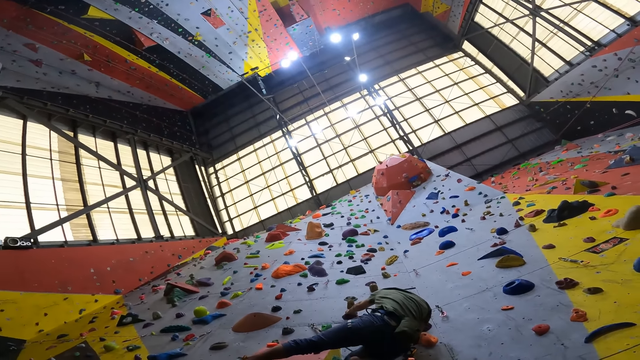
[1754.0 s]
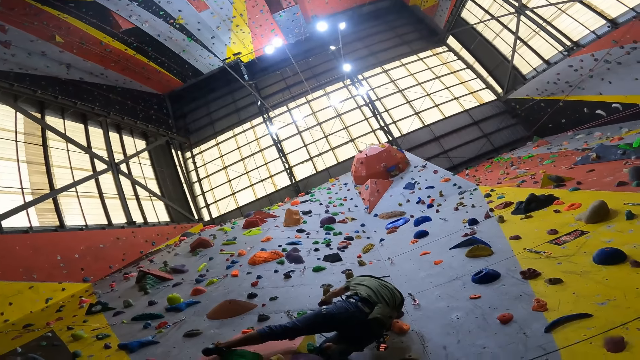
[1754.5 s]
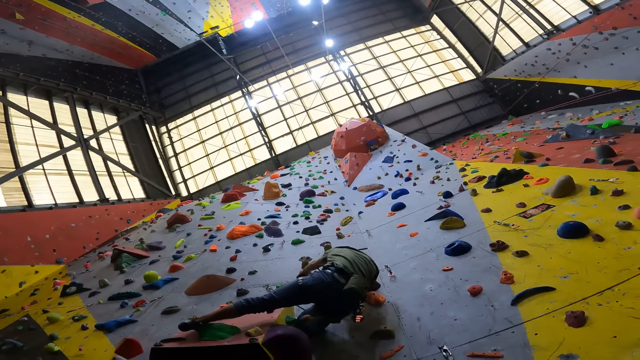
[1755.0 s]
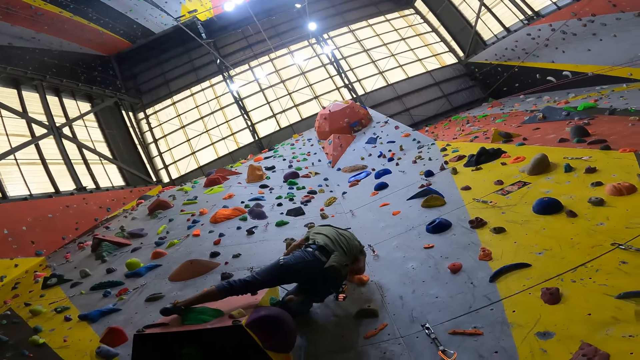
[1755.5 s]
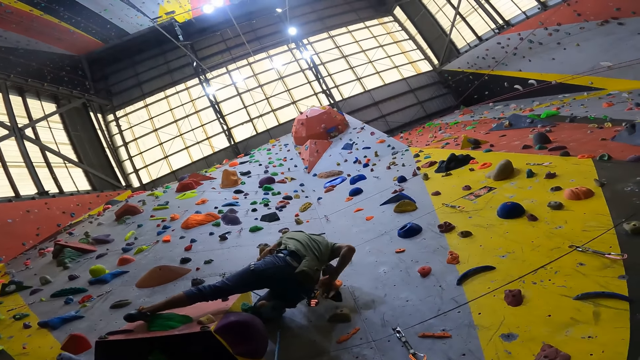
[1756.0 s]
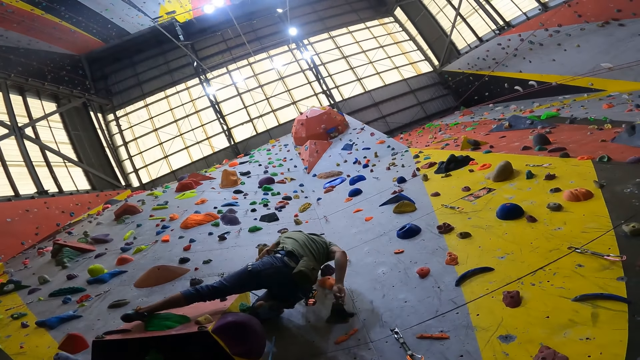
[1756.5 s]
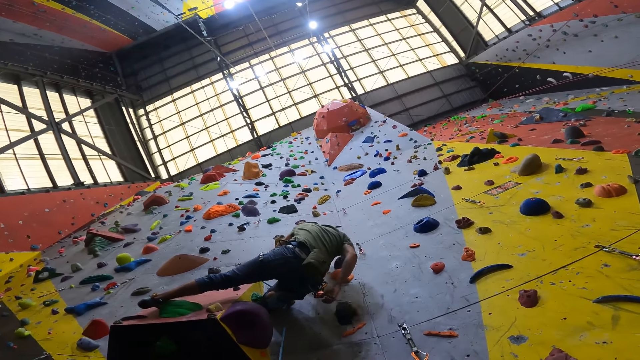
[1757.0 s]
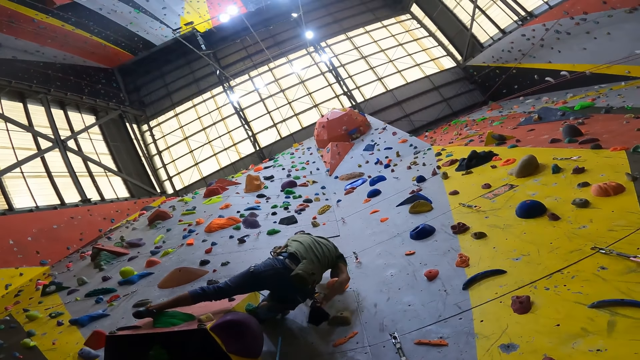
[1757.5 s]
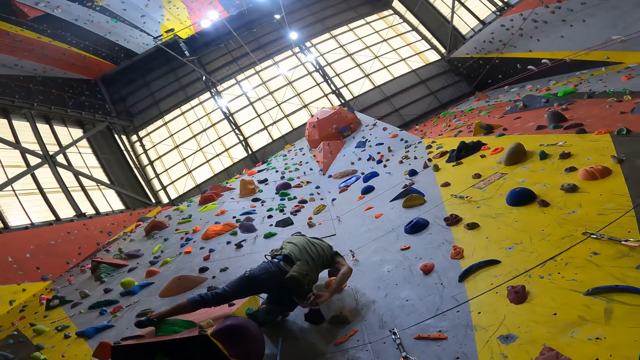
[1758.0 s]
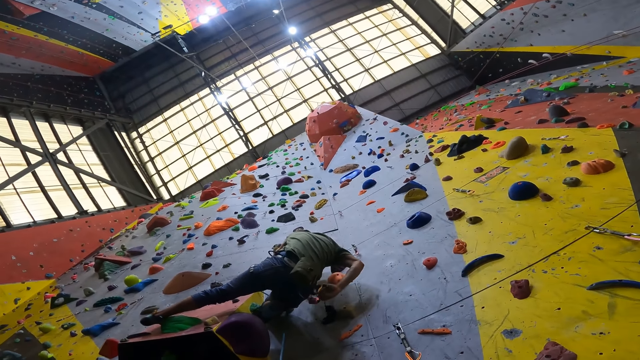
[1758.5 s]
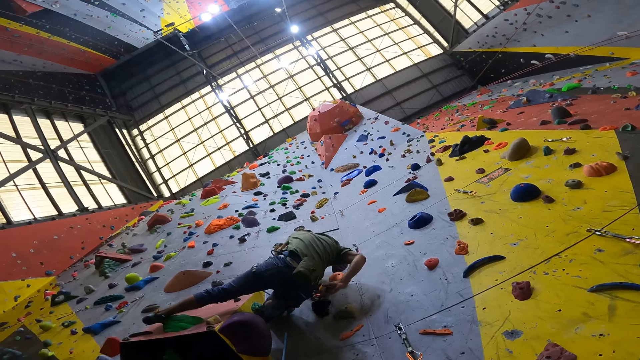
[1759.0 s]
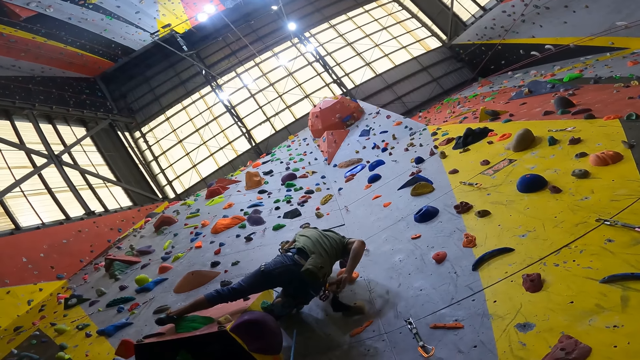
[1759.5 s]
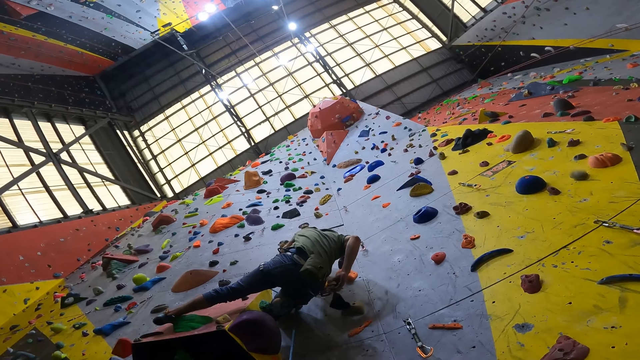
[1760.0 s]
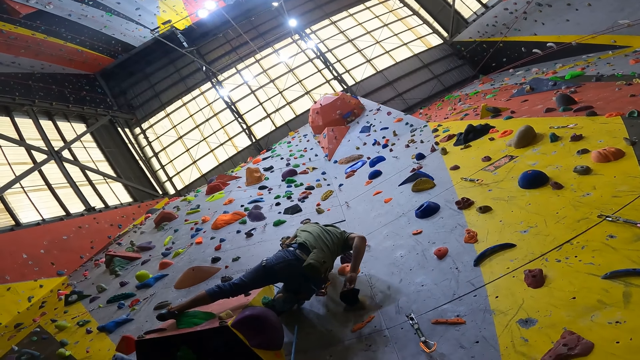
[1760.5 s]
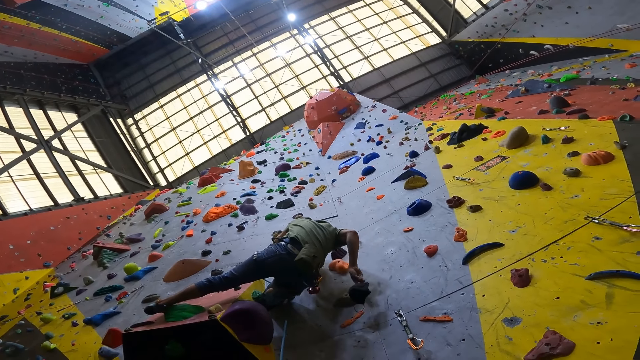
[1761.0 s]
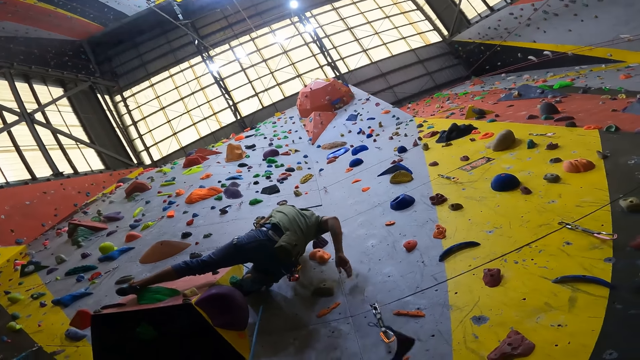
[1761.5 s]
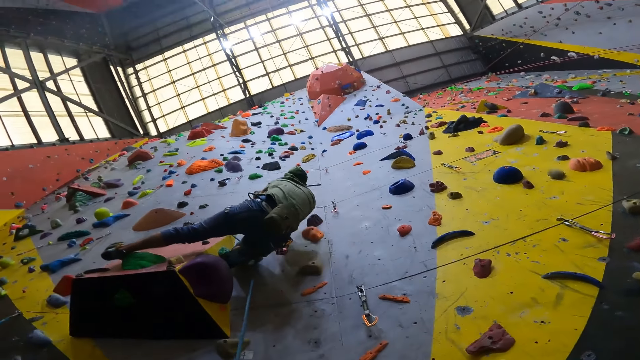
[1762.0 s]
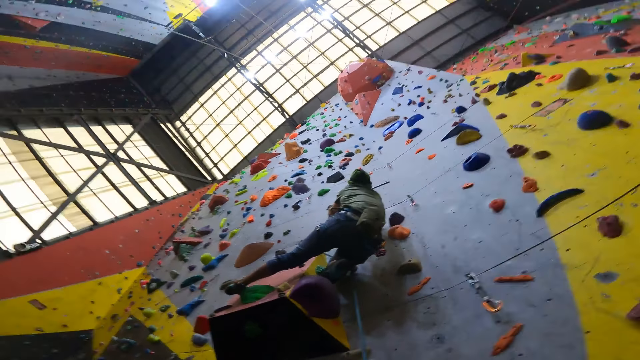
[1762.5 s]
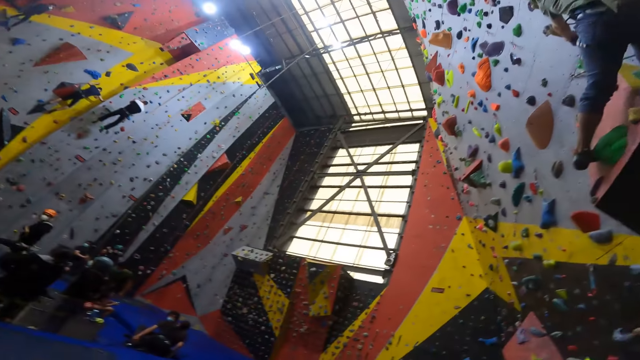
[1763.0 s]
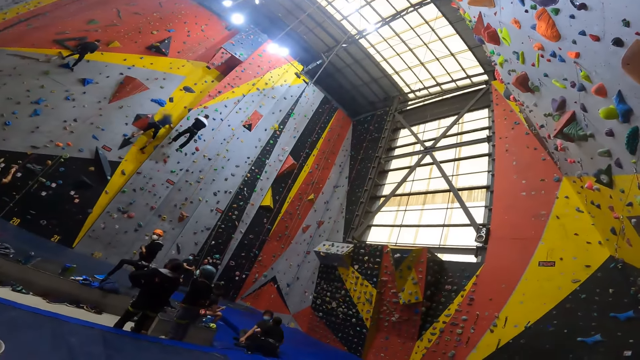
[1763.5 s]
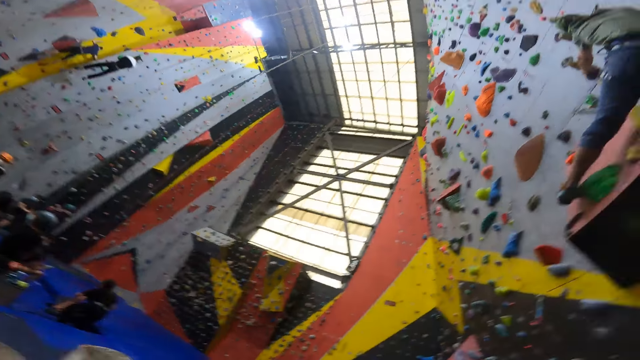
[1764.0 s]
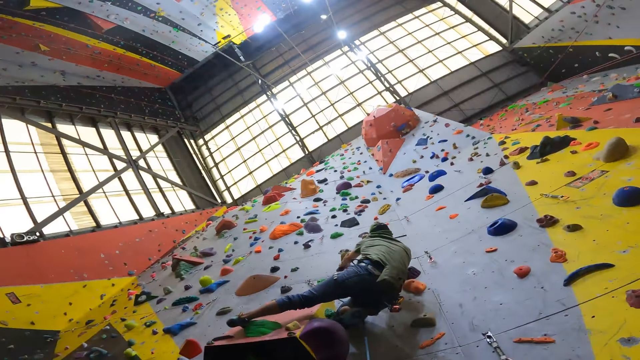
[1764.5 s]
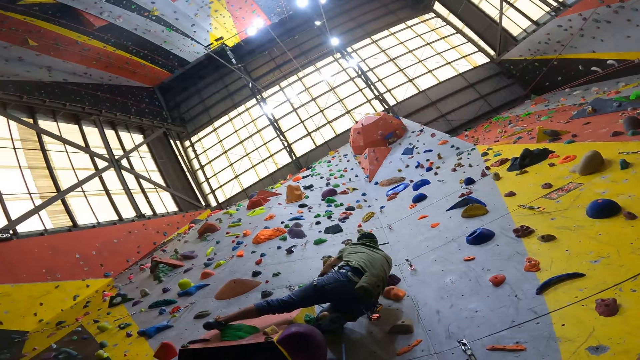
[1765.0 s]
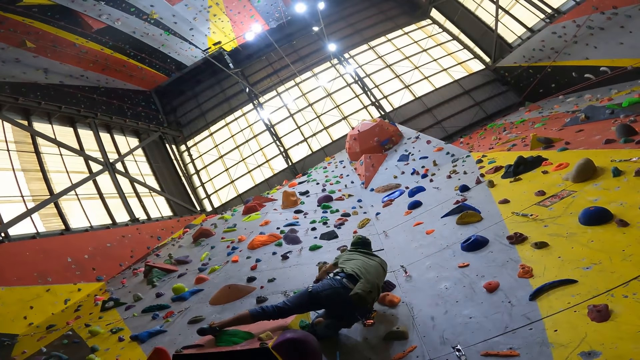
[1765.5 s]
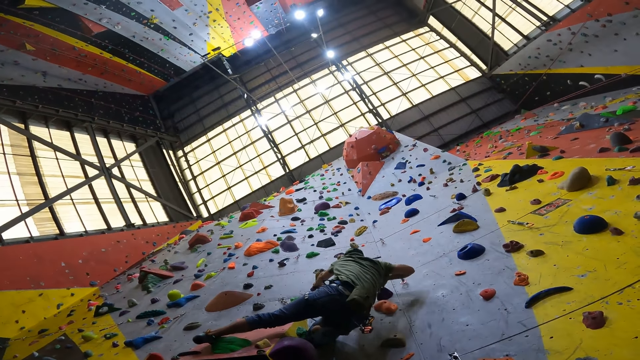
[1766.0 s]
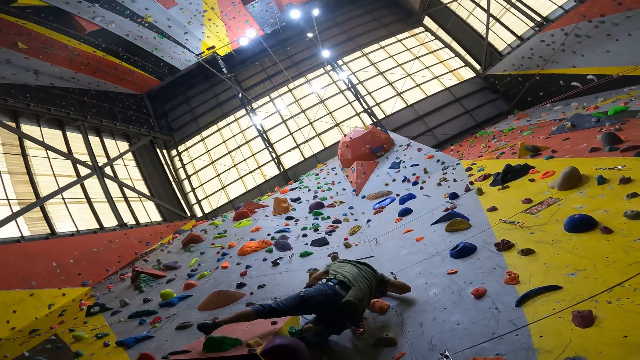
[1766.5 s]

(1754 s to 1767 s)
A person holds a face mask on the hand. The camera wearer looks at the person. The person throws the face mask down. The camera wearer looks around the climbing walls.

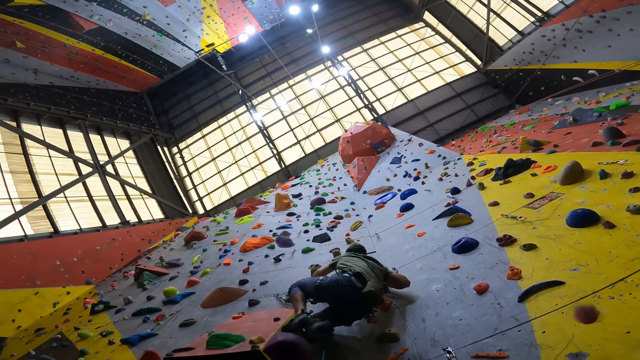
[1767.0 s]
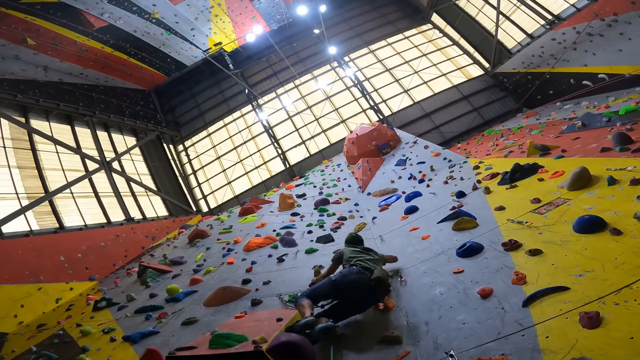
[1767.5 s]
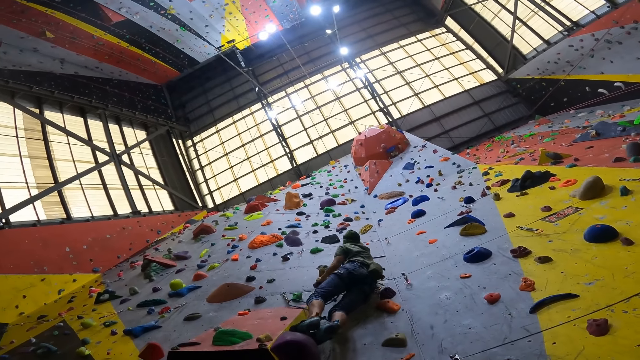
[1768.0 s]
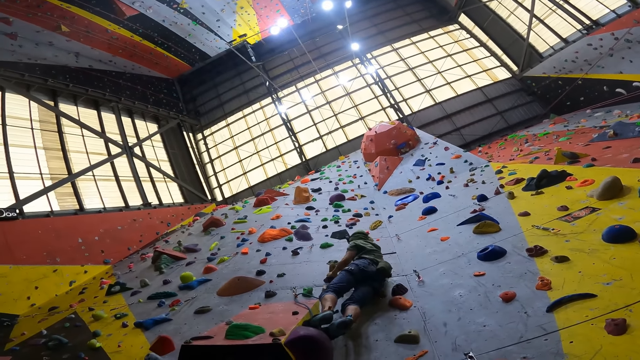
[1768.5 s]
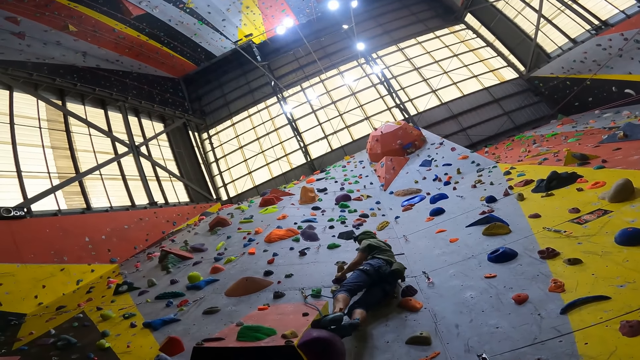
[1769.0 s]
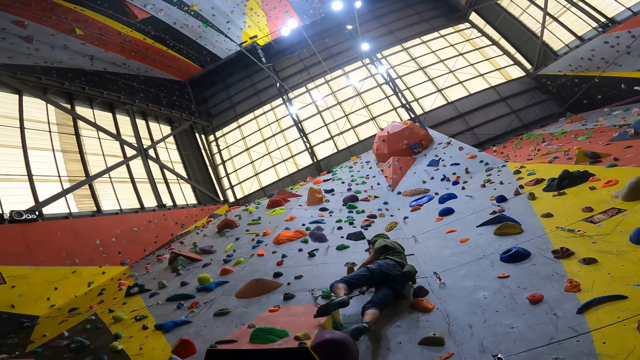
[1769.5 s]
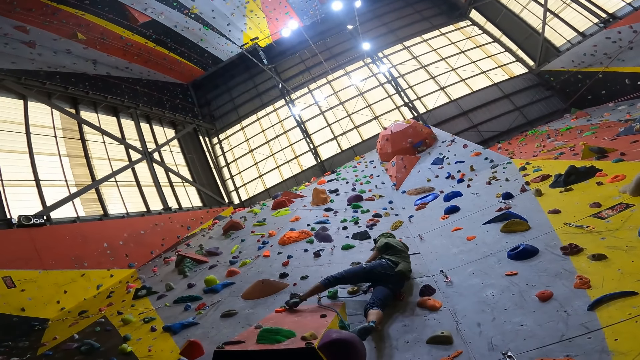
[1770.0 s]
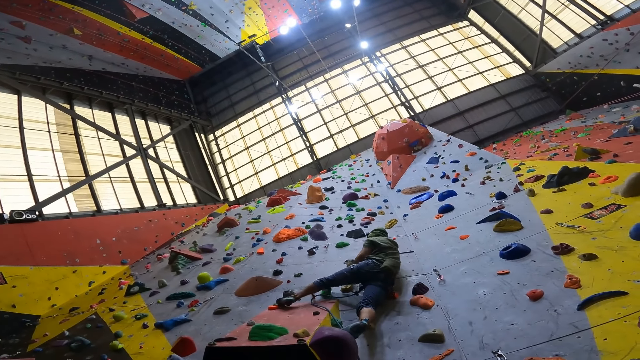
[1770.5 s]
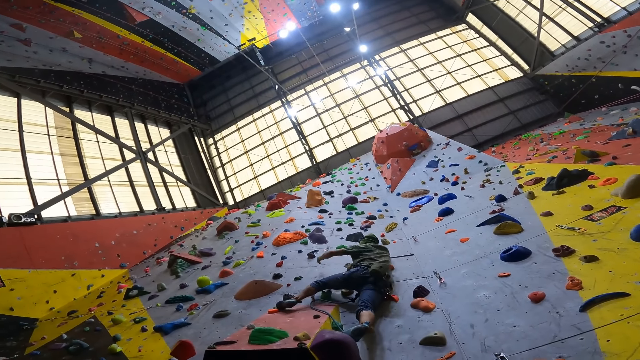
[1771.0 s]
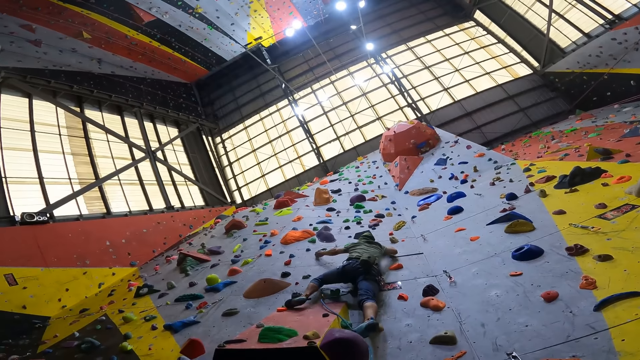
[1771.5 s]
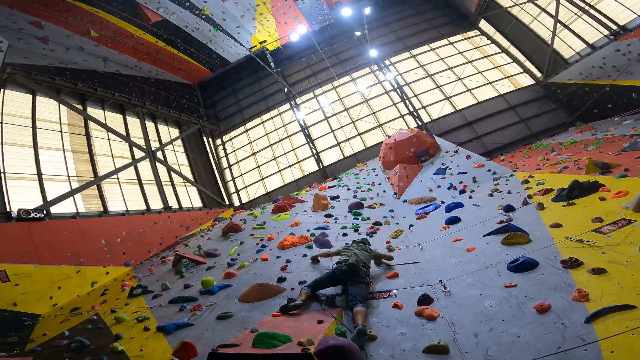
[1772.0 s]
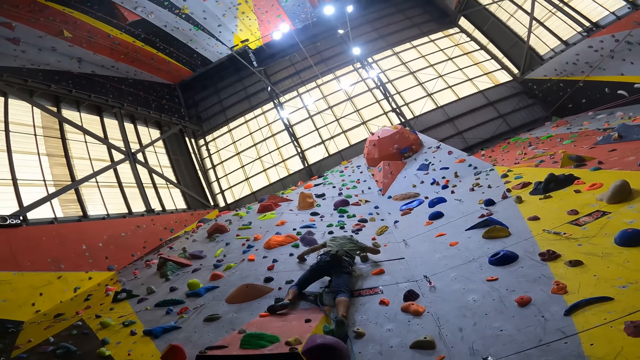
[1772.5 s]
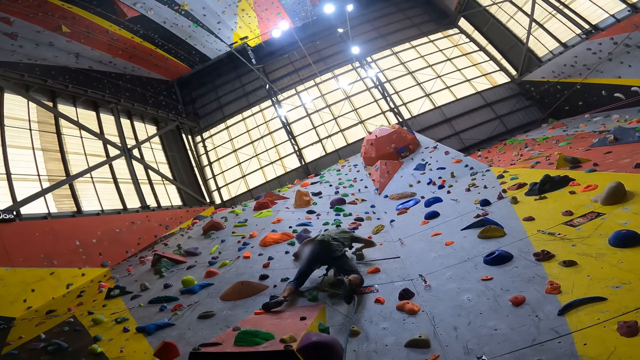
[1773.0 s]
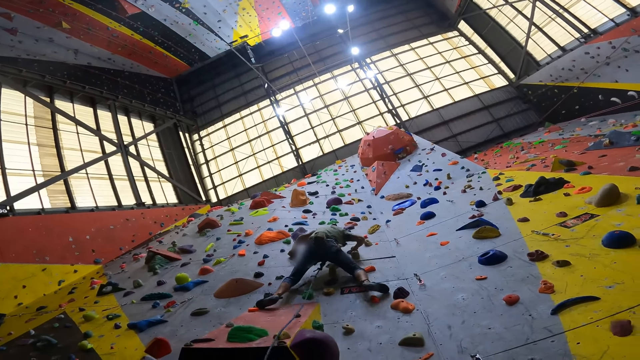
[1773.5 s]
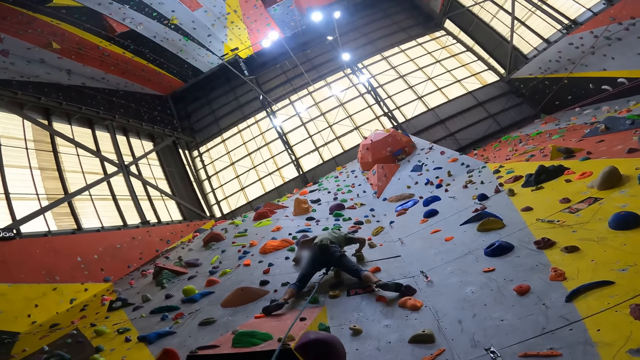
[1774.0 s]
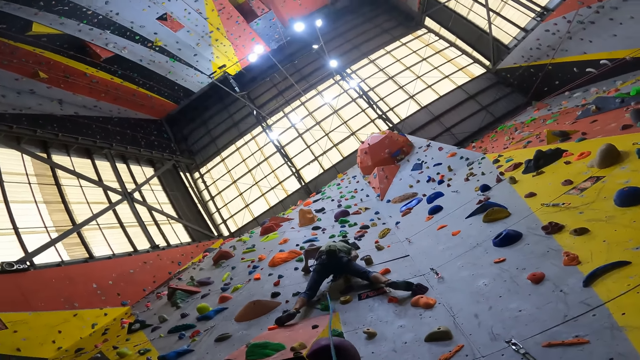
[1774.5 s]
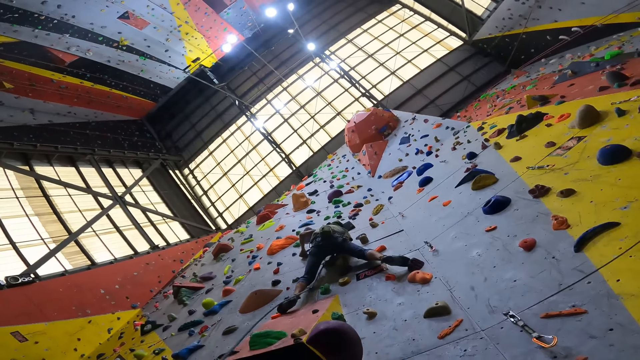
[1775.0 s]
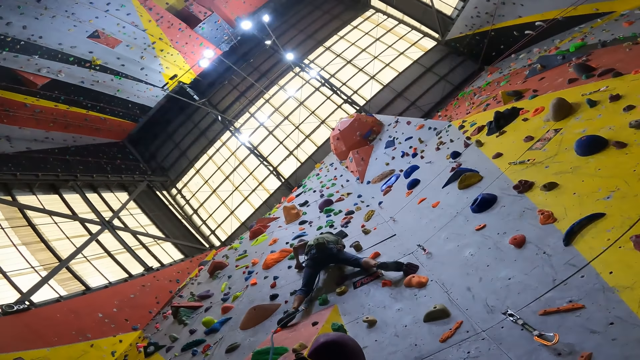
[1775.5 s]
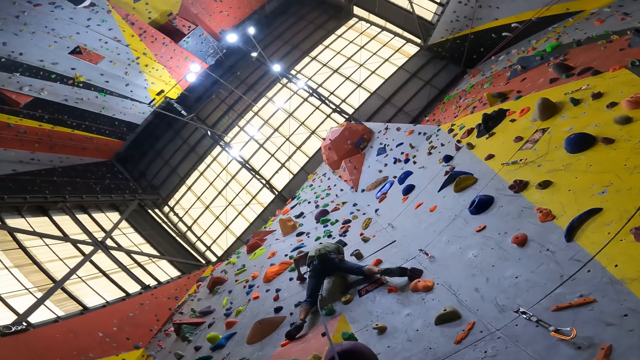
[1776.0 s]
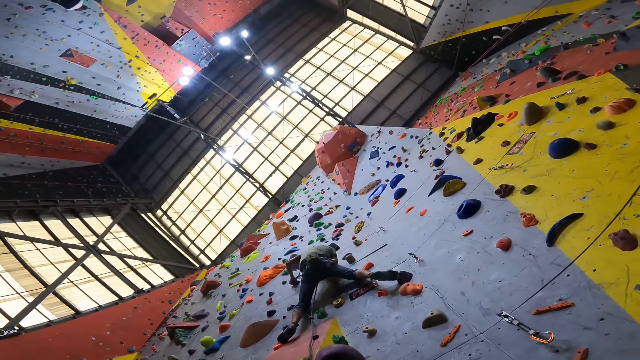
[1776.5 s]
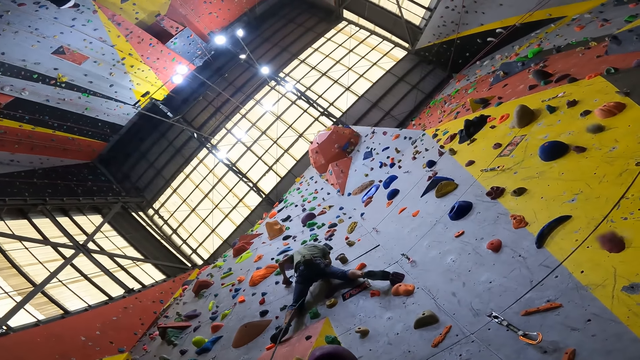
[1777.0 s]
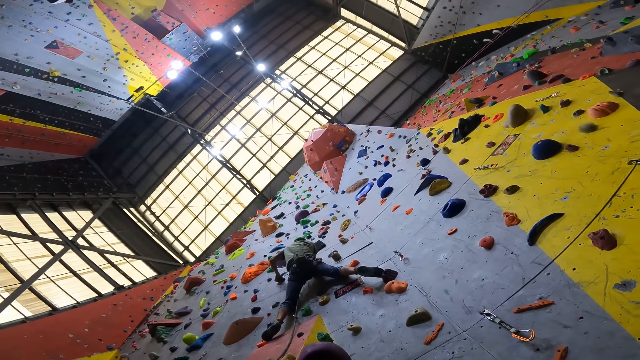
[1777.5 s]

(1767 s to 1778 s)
A person climbs the wall. The person pulls the rope.
